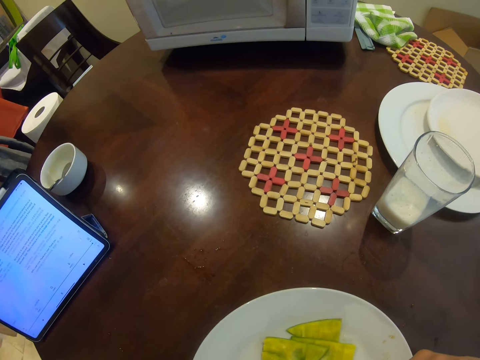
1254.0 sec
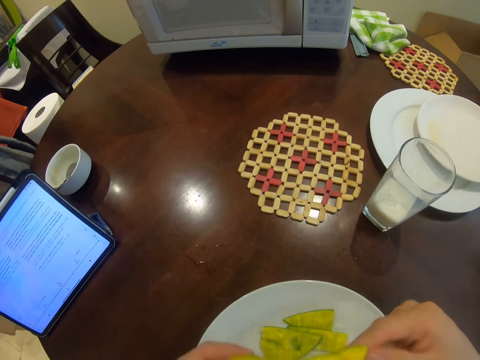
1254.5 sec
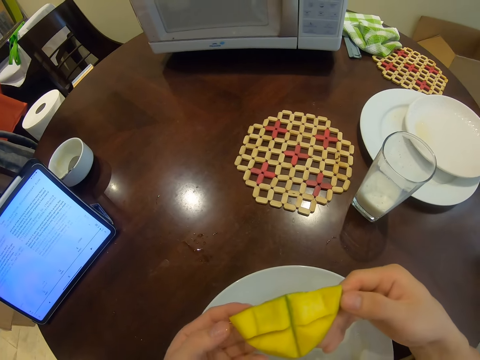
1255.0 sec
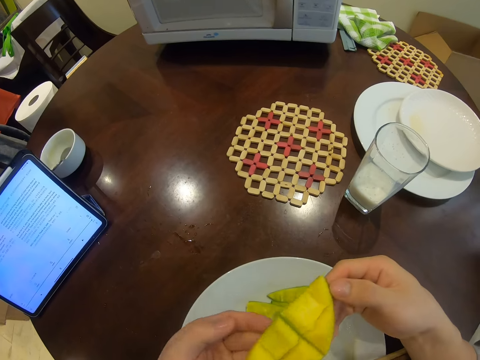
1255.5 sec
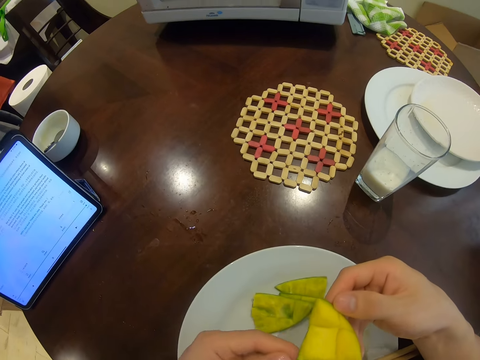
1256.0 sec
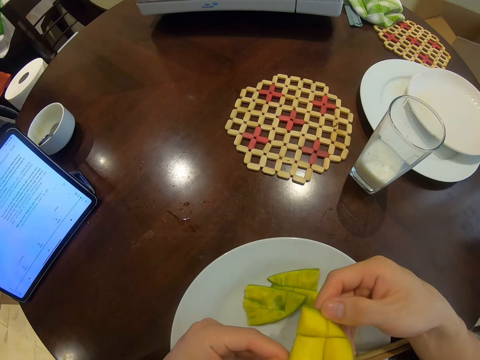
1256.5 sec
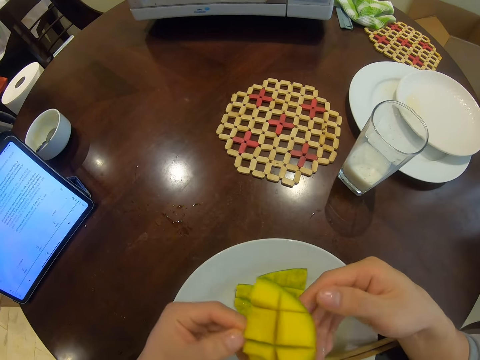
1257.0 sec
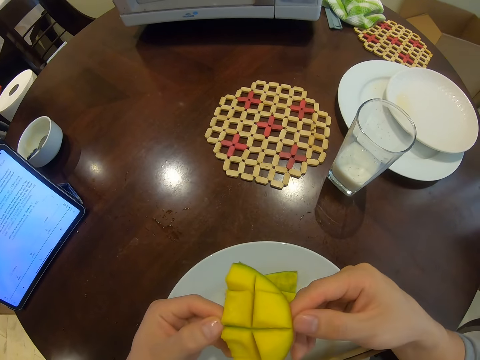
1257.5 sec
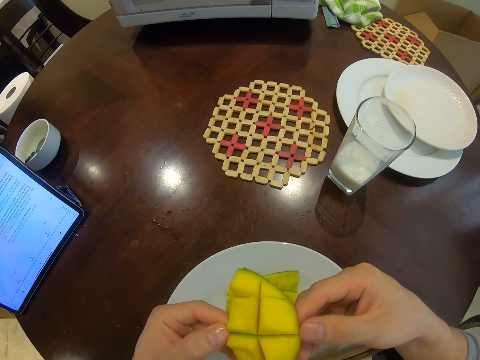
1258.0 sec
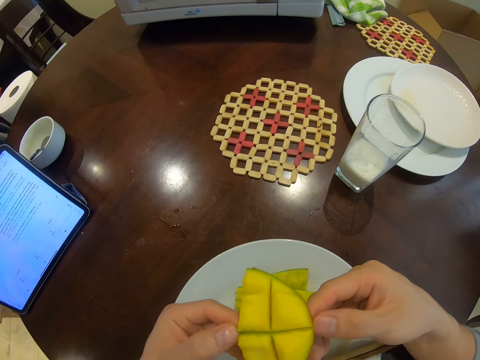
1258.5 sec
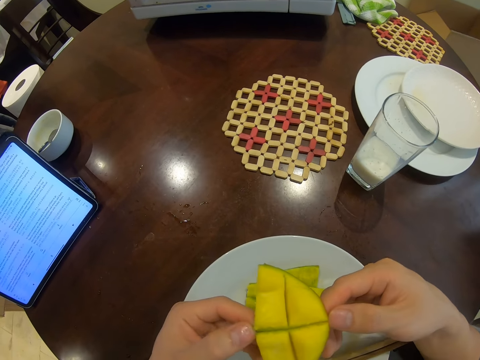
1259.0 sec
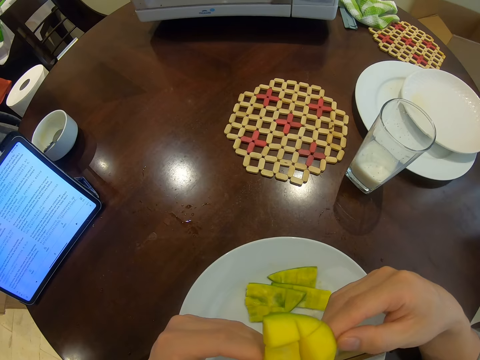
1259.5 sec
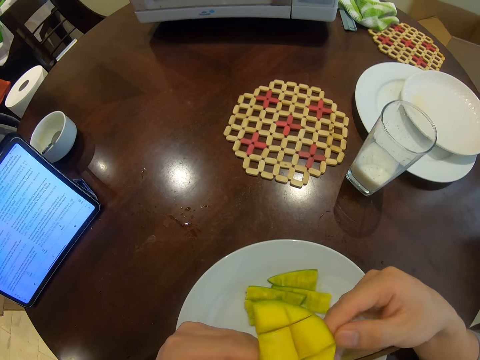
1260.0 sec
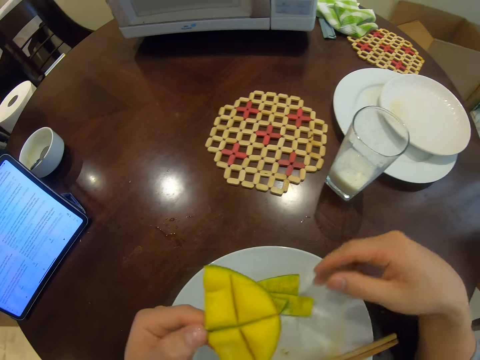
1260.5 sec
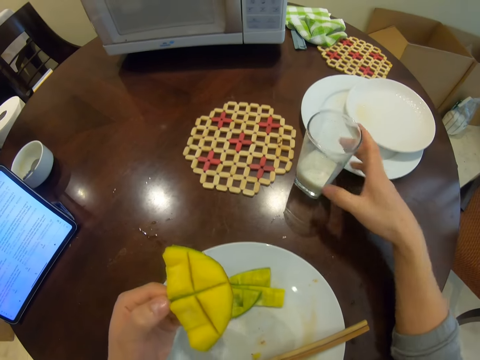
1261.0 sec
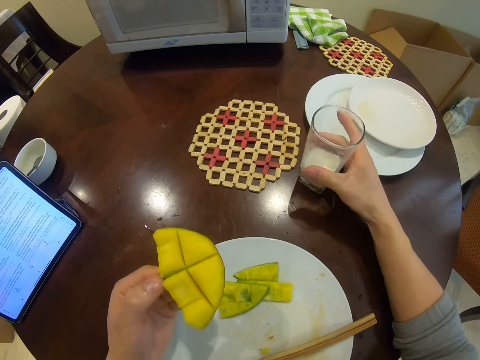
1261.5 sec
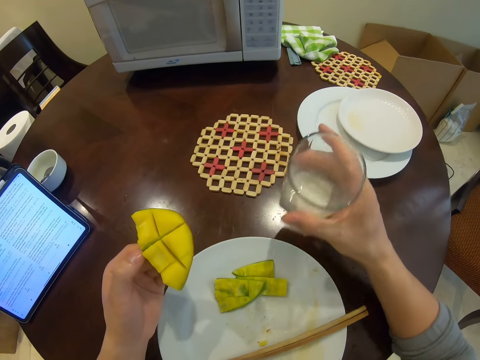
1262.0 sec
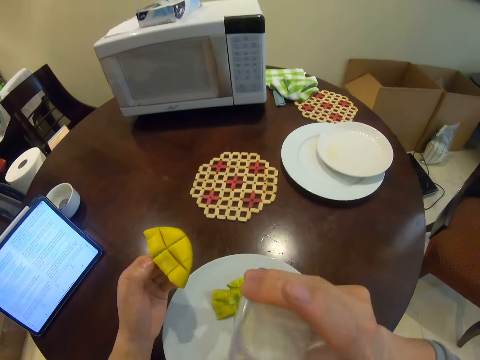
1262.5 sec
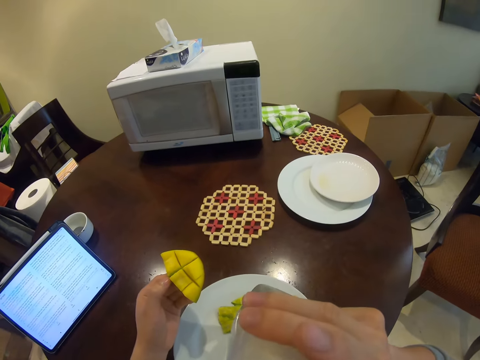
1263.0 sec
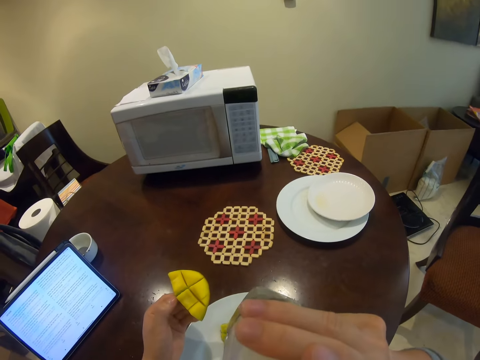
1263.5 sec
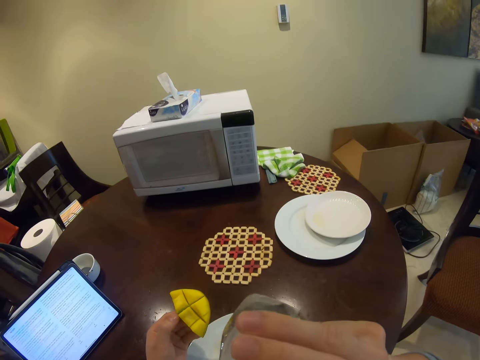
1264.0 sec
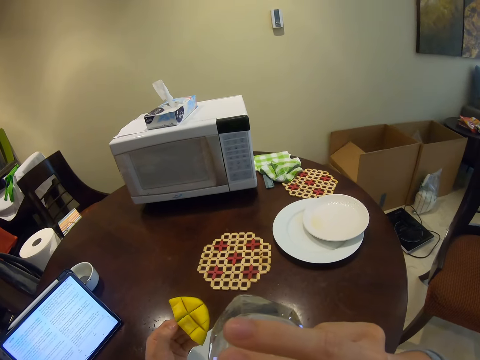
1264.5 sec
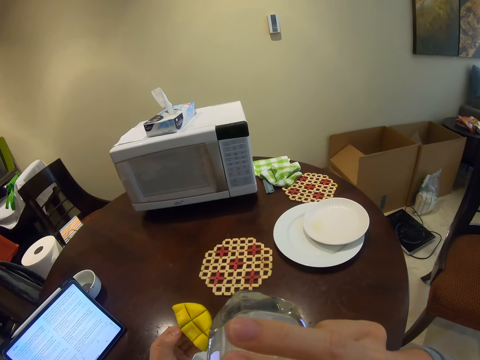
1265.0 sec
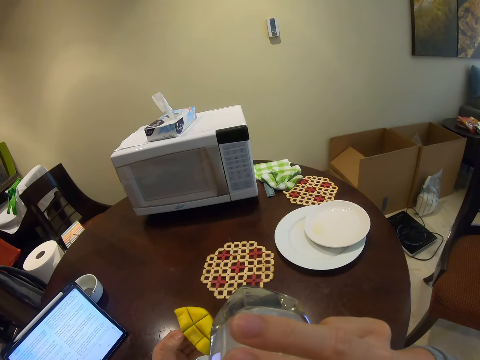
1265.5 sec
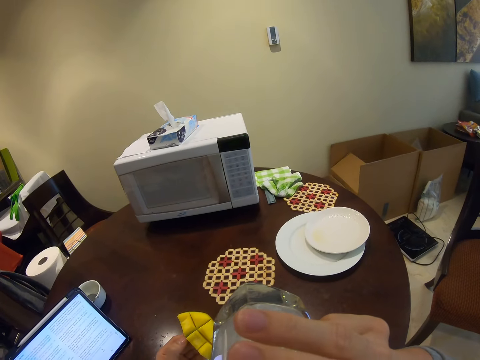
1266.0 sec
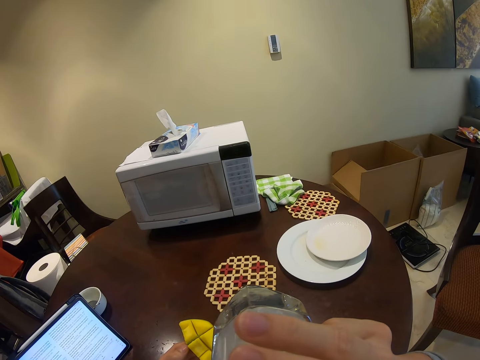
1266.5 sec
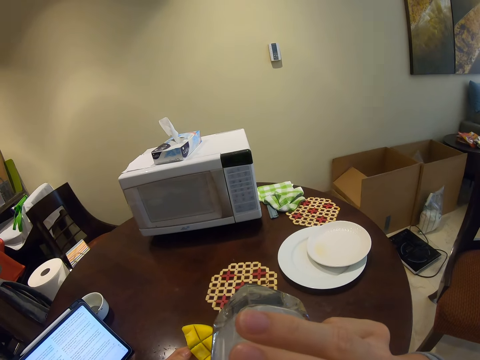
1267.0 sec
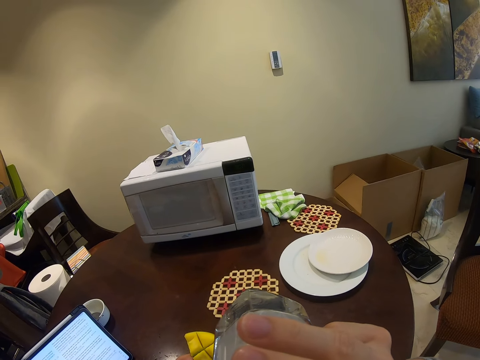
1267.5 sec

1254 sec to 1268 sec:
The camera wearer stares at the piece of mango. They pick up a glass of milk. They drink the milk.

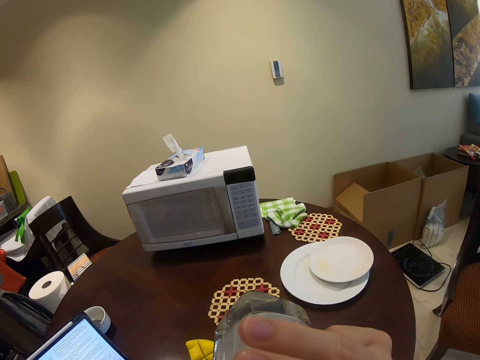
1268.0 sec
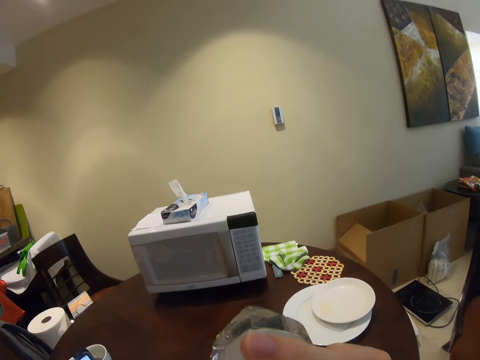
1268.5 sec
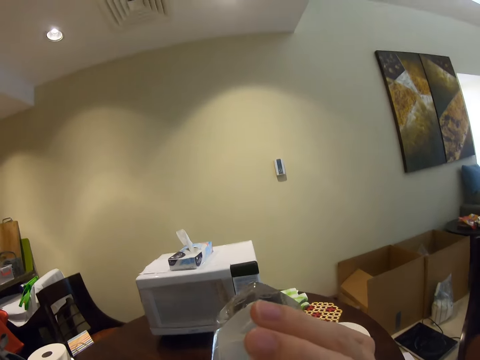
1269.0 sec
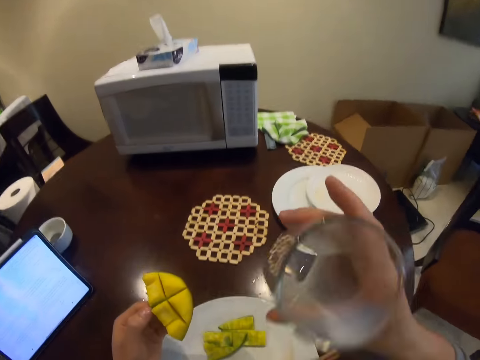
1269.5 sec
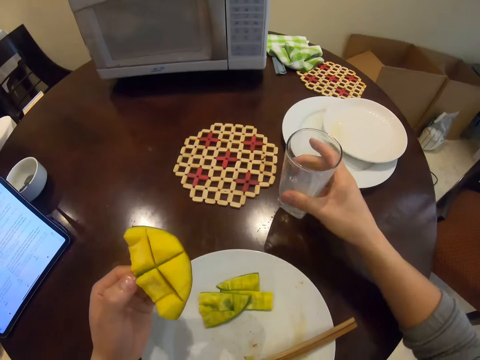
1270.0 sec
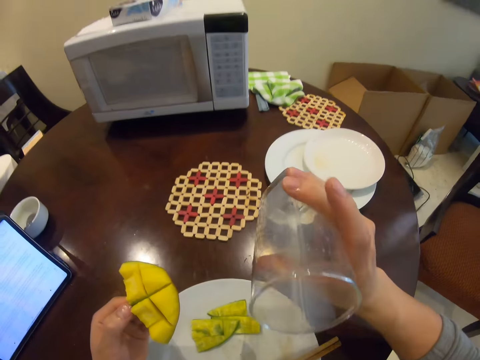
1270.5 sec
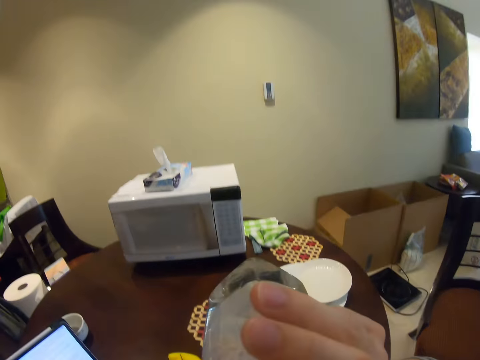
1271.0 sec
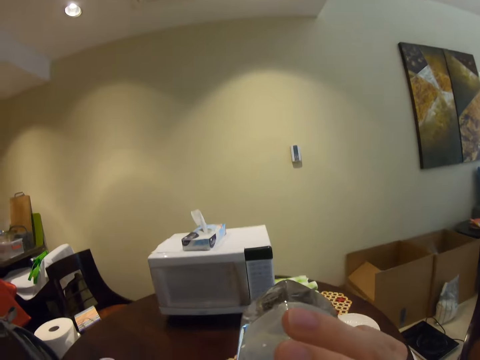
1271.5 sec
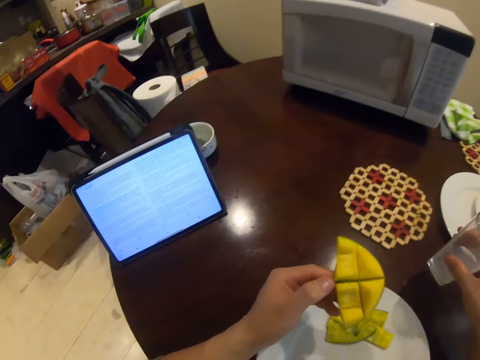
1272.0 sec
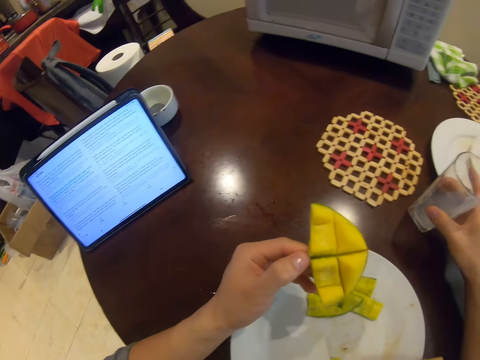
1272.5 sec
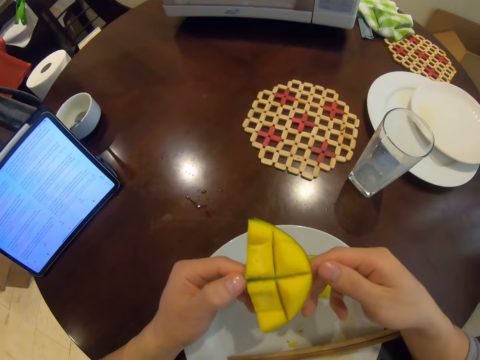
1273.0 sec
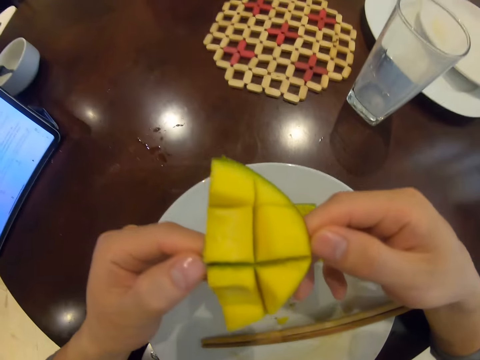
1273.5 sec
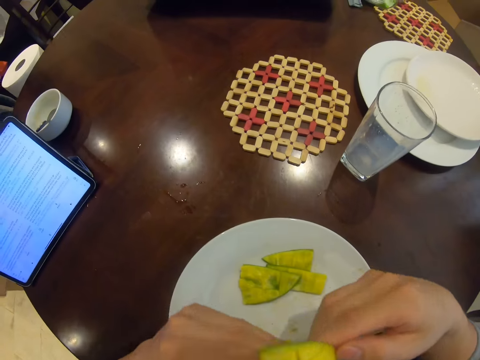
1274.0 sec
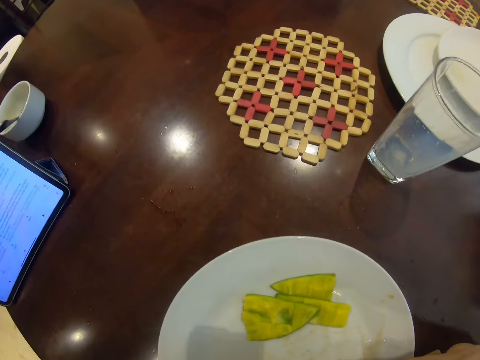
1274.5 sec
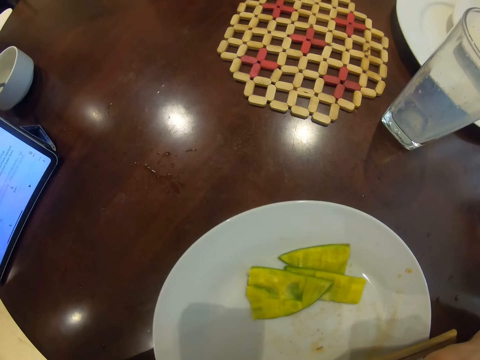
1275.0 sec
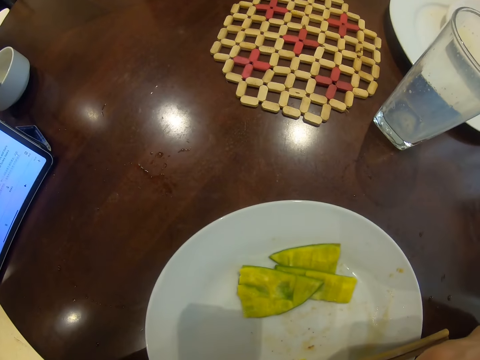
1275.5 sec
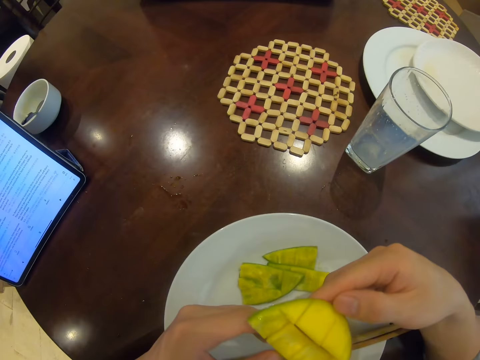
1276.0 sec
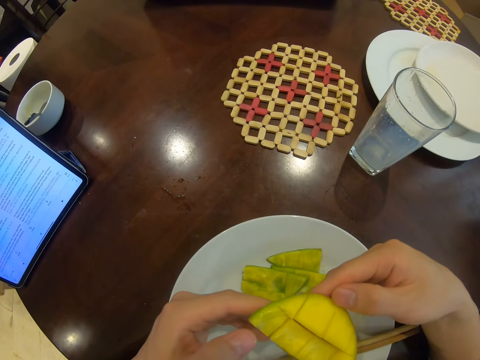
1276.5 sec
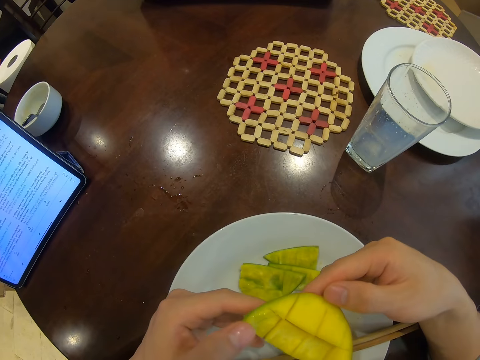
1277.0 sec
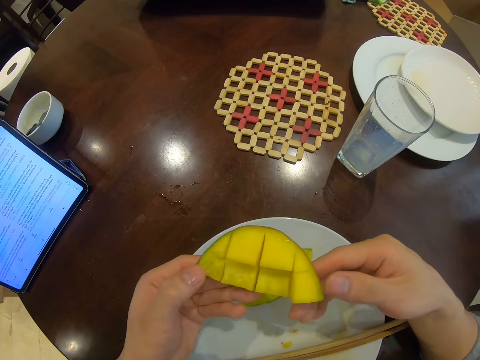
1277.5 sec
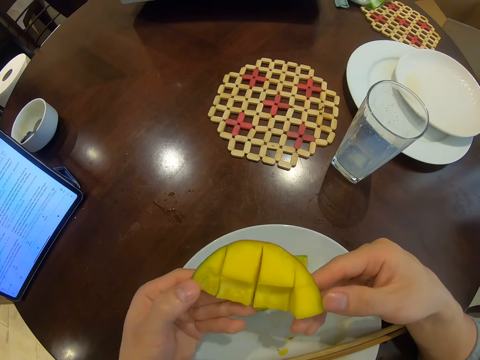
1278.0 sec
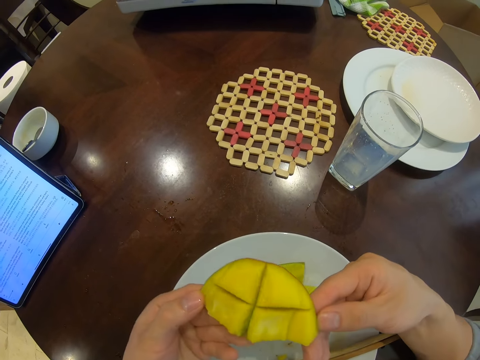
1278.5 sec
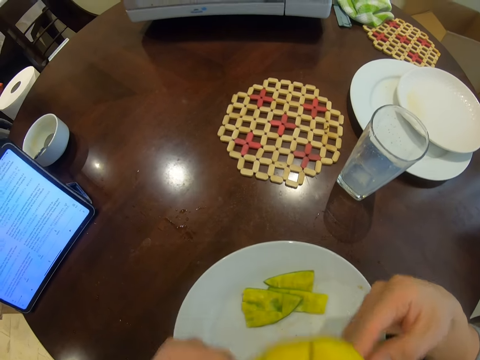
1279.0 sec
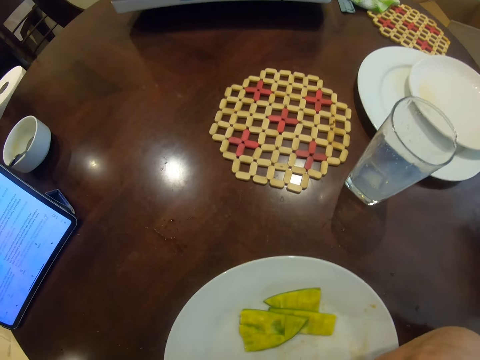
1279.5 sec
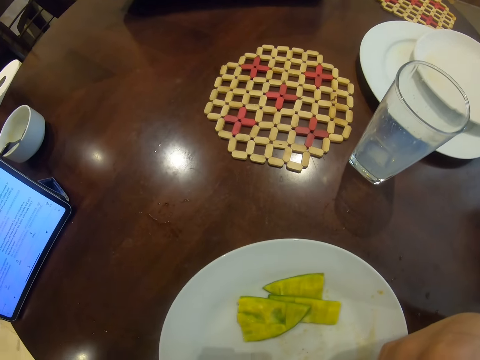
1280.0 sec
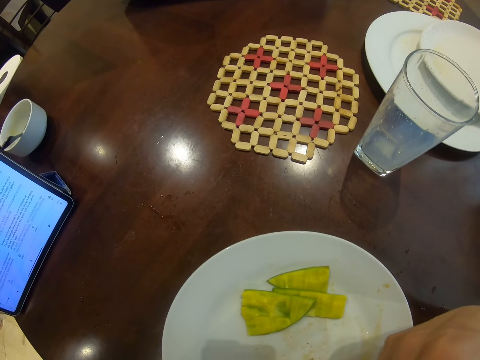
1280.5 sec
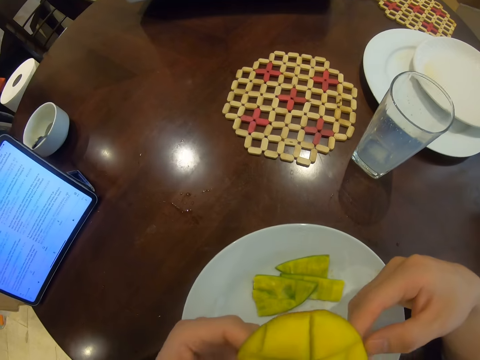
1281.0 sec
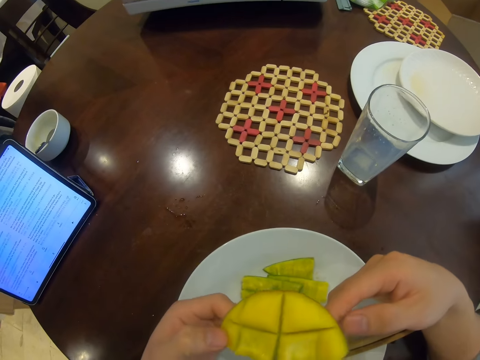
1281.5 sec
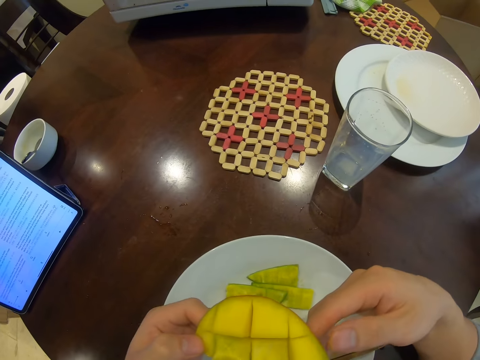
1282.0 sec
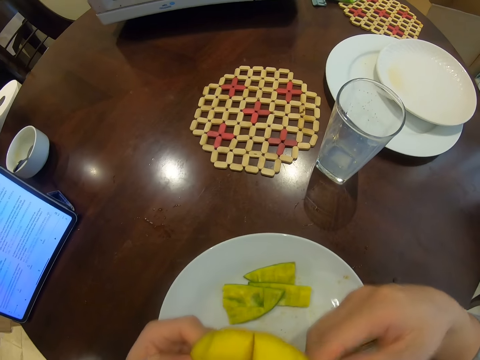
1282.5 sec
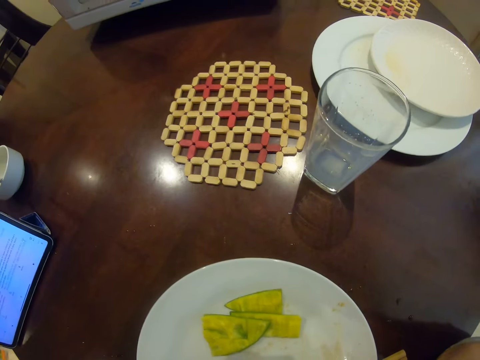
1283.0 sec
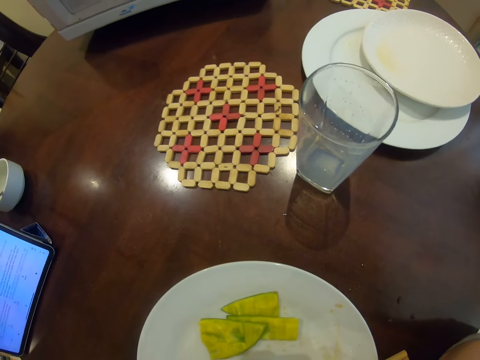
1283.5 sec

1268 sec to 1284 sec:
The camera wearer places the glass of milk on the table. They eat the mango. They stare at the piece of mango. They eat the mango. They stare at the piece of mango. They eat the mango.
